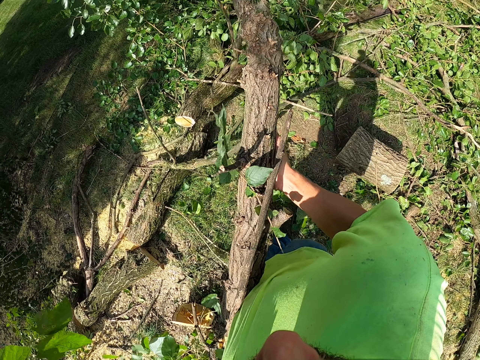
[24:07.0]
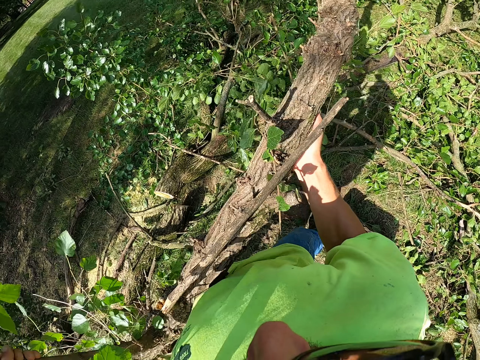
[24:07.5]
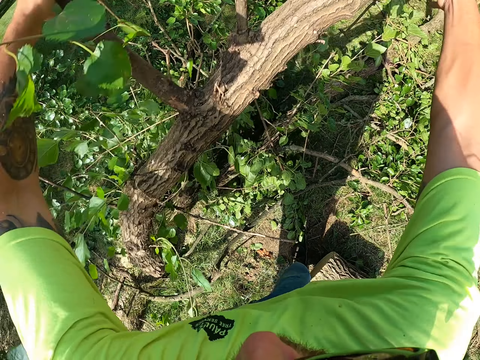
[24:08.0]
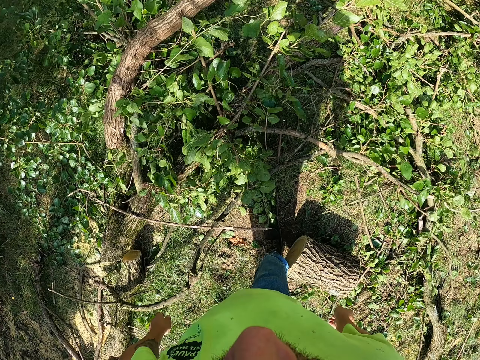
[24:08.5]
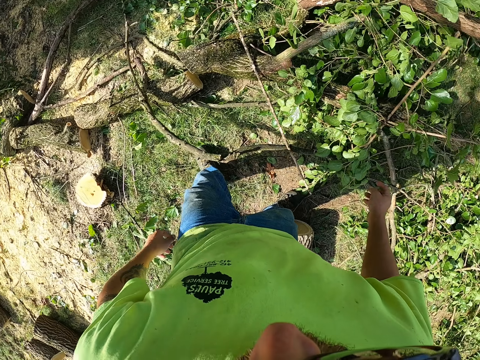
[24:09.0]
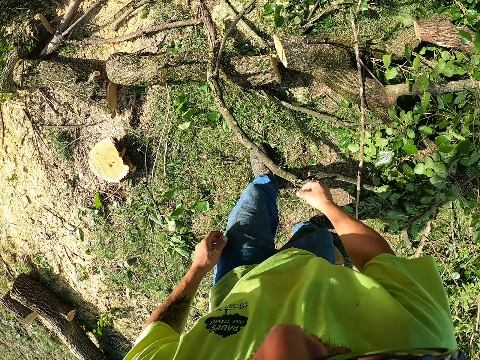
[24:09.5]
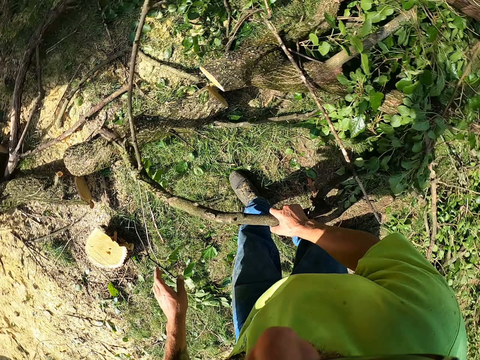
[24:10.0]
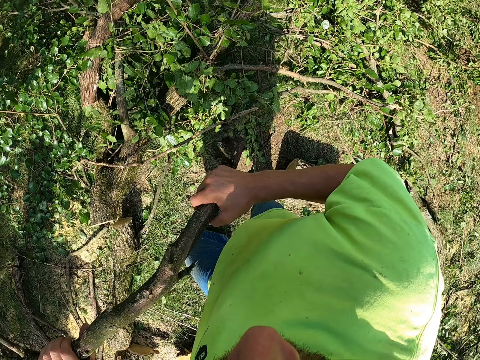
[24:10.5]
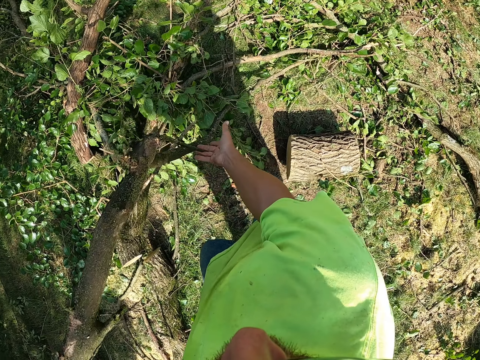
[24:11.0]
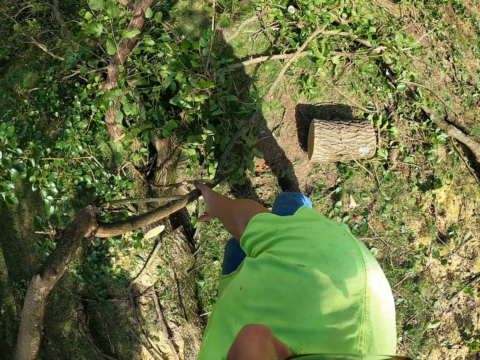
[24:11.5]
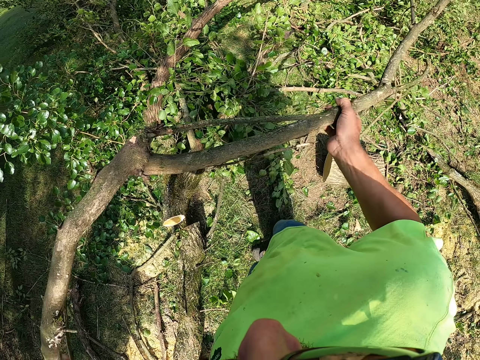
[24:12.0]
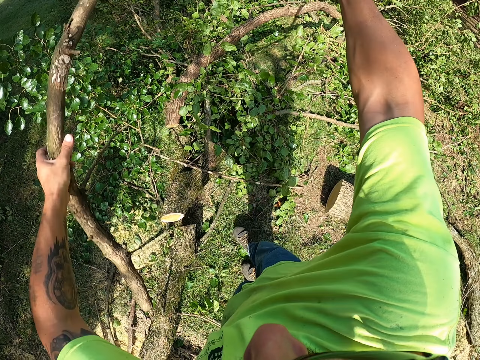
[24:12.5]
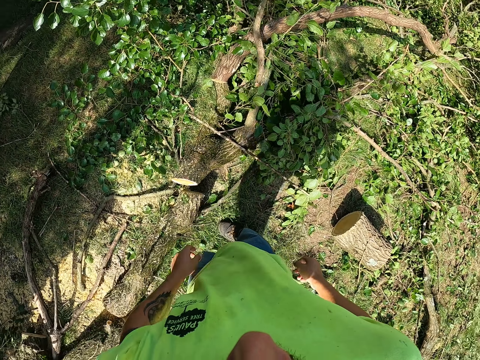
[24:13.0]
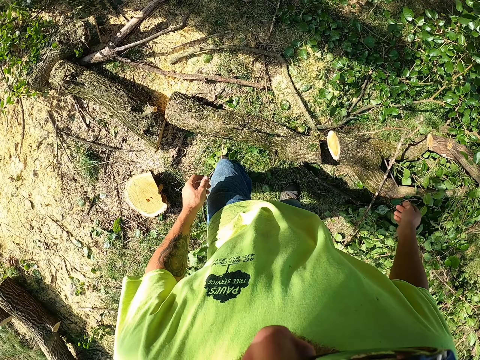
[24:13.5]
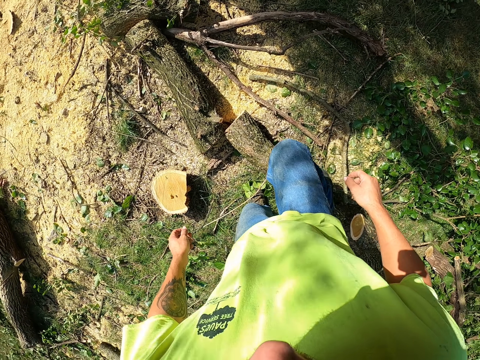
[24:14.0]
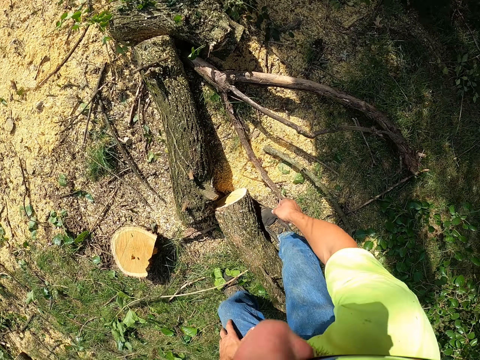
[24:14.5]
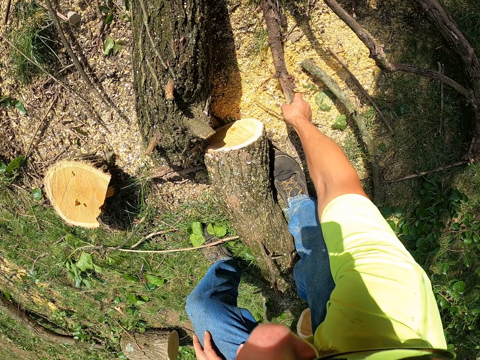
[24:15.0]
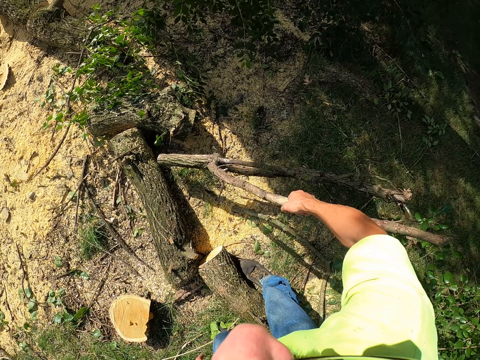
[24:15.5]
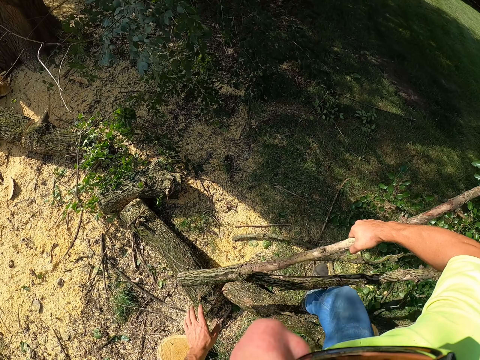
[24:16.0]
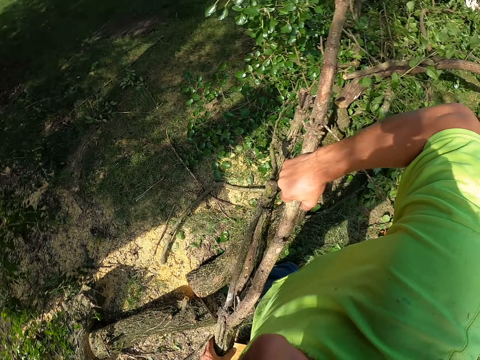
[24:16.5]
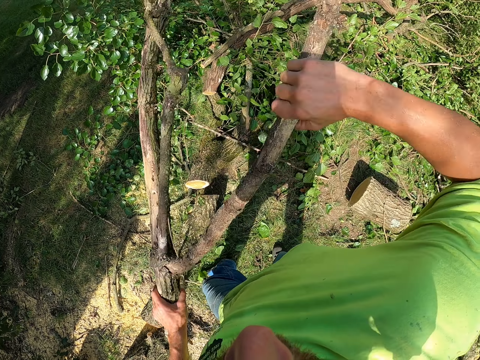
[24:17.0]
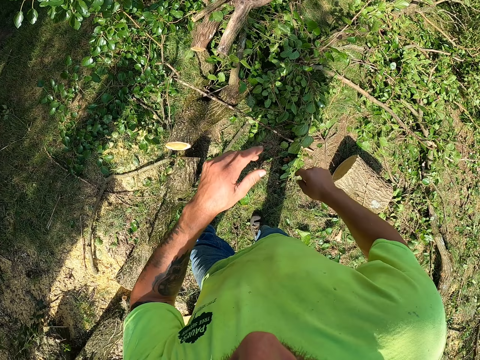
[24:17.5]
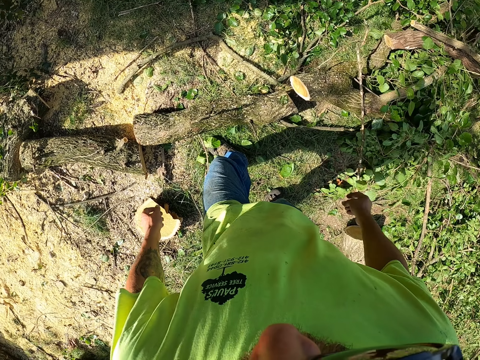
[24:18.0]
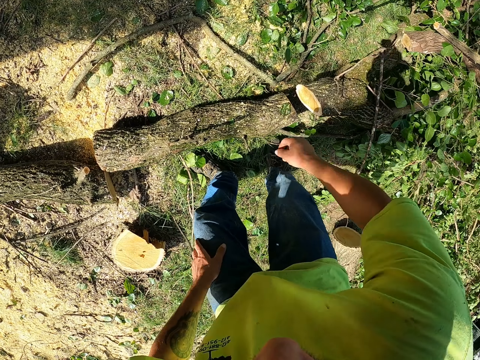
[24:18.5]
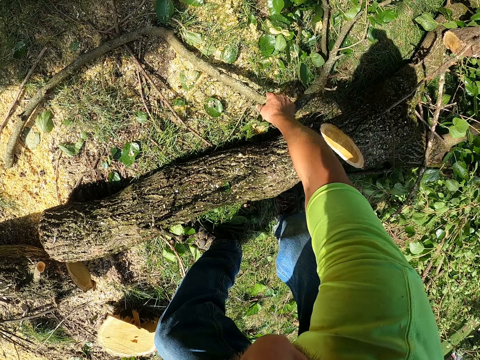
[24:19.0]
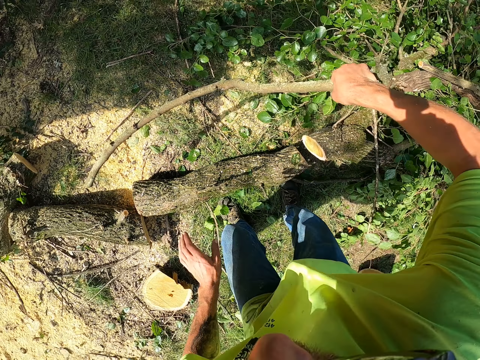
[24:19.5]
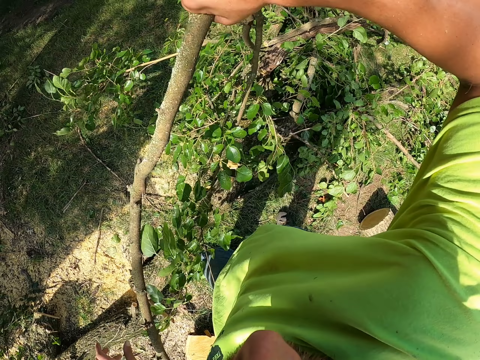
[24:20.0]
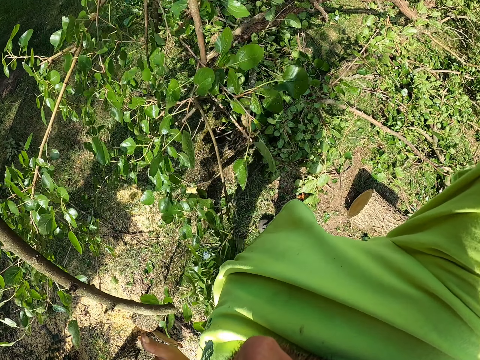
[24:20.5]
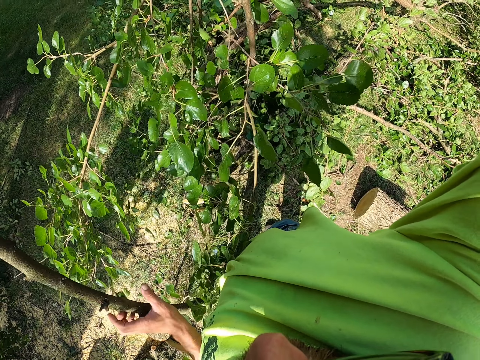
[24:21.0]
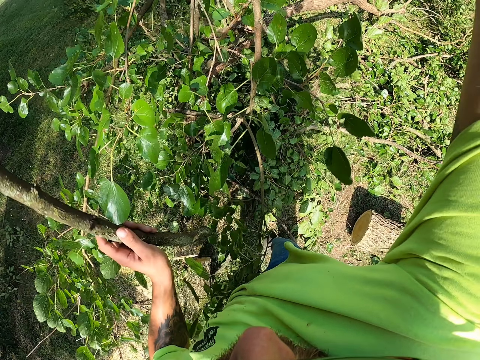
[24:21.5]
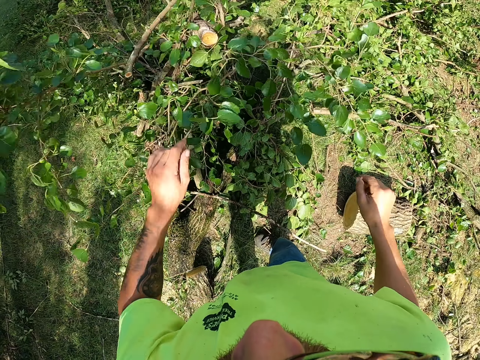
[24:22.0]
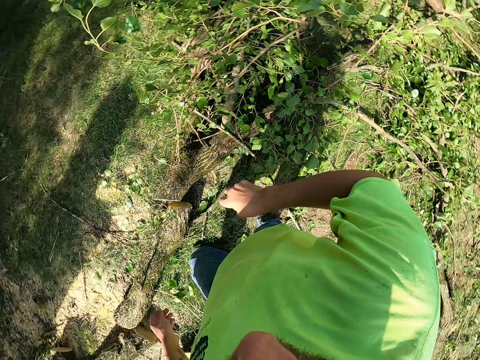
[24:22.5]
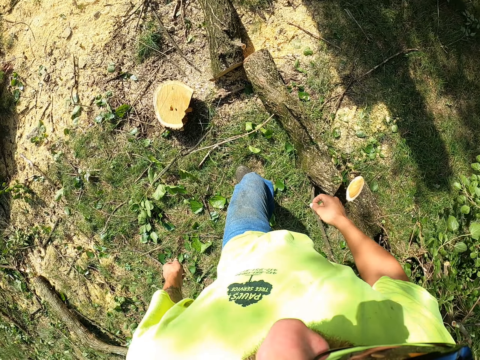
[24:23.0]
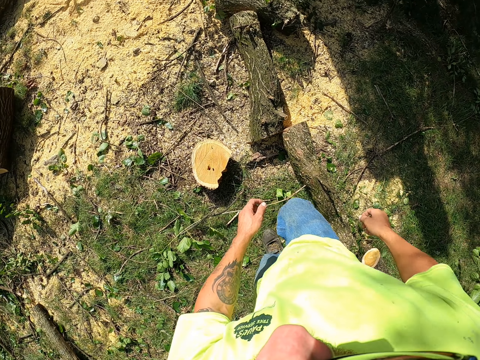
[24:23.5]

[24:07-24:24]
The camera wearer throws the tree branch on the ground with both hands. He picks a tree branch from the ground with his right hand. He carries the tree branch with both hands. He holds the tree branch with both hands. He throws the tree branch on the ground with both hands. He picks a tree branch from the ground with his right hand. He carries the tree branch with both hands. He holds the tree branch with both hands. He throws the tree branch on the ground with both hands. He picks a tree branch from the ground with his right hand. He carries the tree branch with both hands. He throws the tree branch on the ground with both hands.

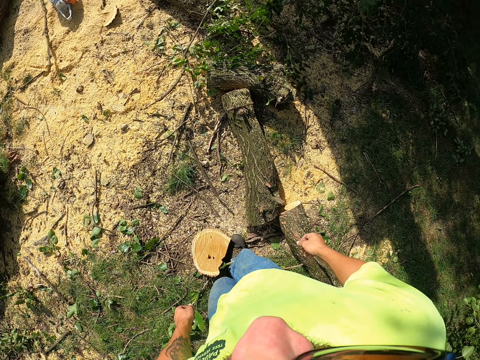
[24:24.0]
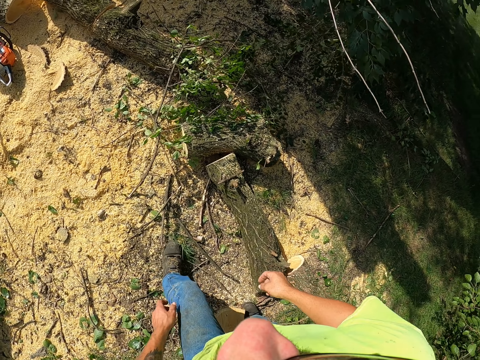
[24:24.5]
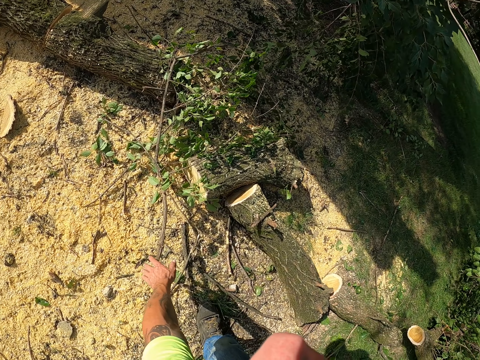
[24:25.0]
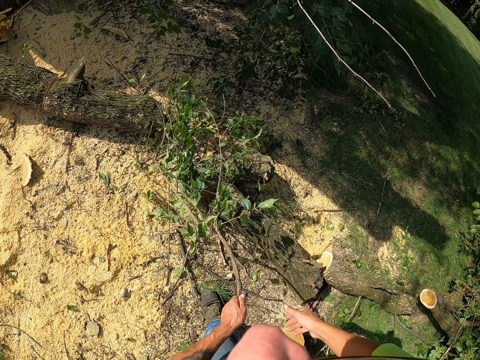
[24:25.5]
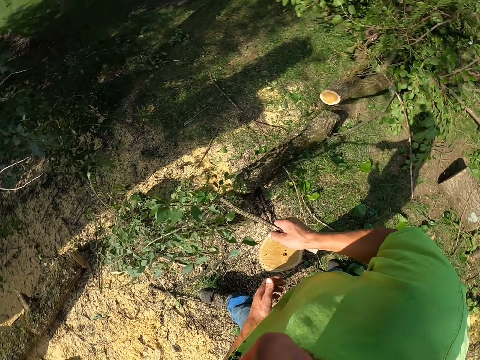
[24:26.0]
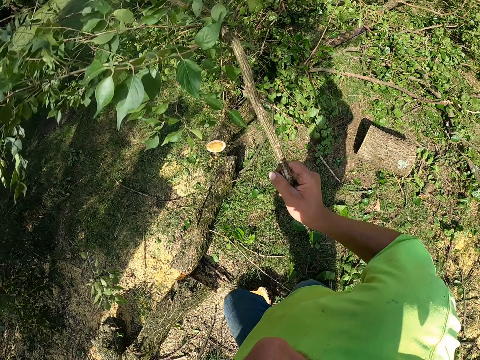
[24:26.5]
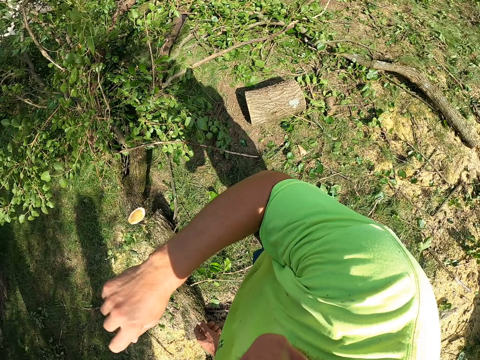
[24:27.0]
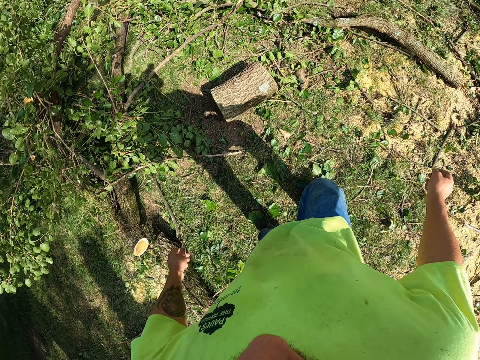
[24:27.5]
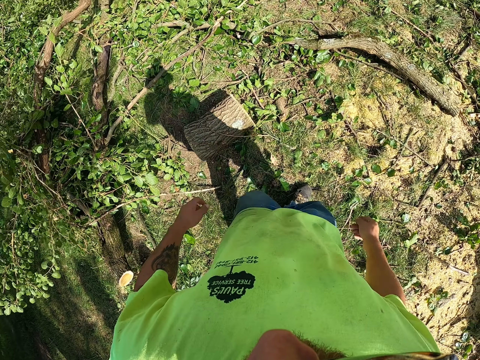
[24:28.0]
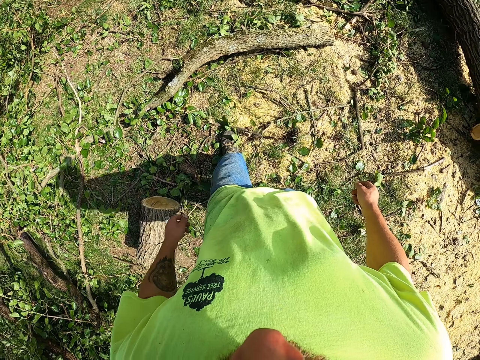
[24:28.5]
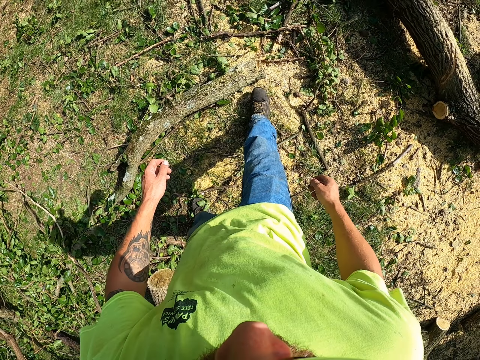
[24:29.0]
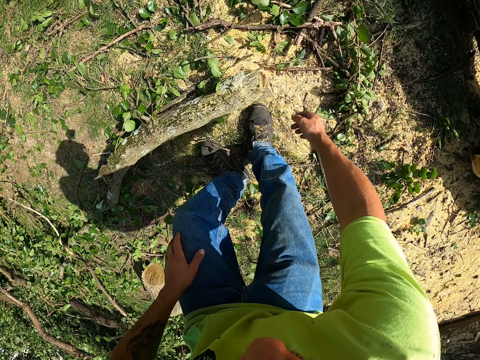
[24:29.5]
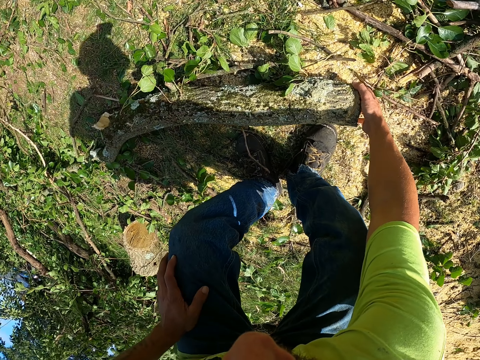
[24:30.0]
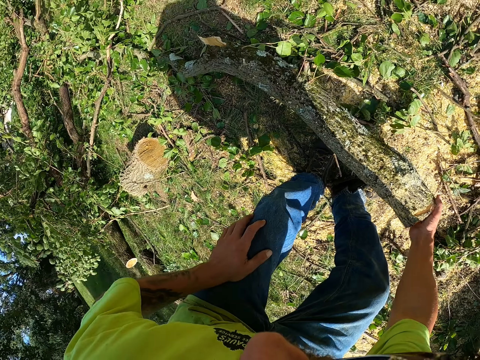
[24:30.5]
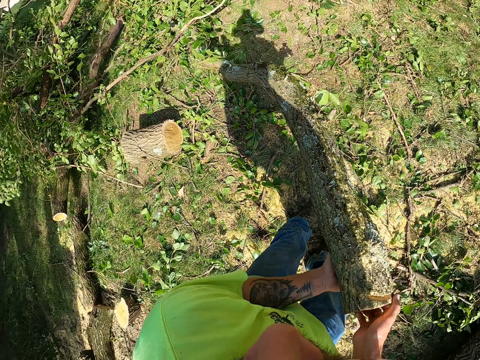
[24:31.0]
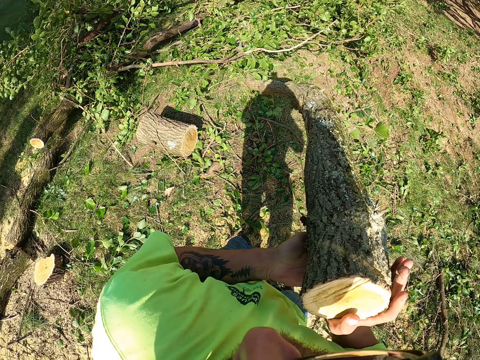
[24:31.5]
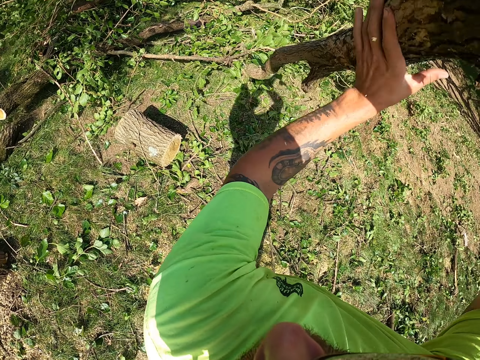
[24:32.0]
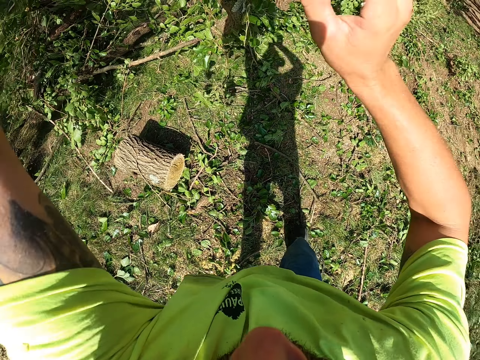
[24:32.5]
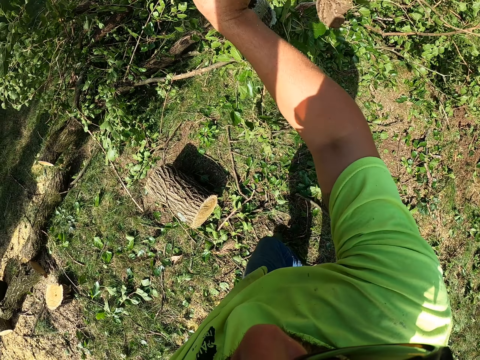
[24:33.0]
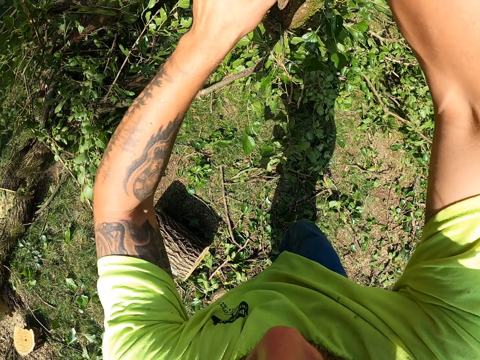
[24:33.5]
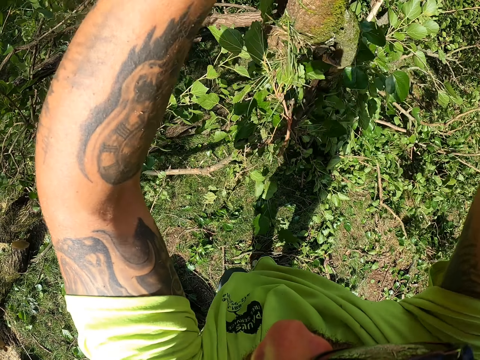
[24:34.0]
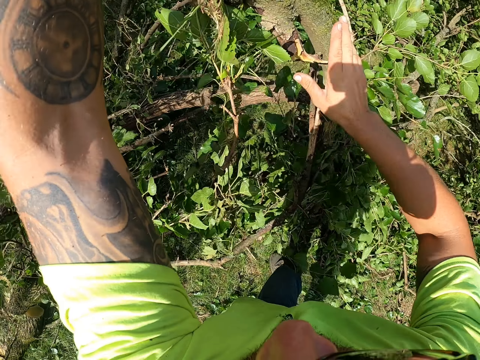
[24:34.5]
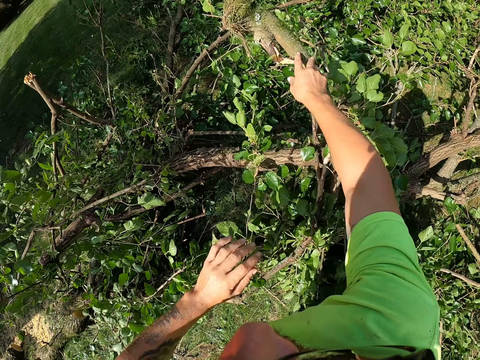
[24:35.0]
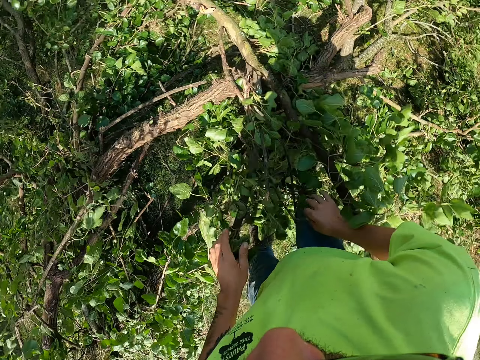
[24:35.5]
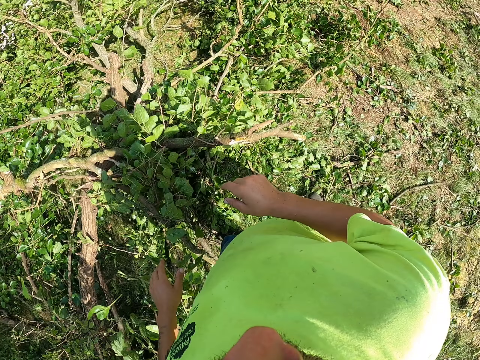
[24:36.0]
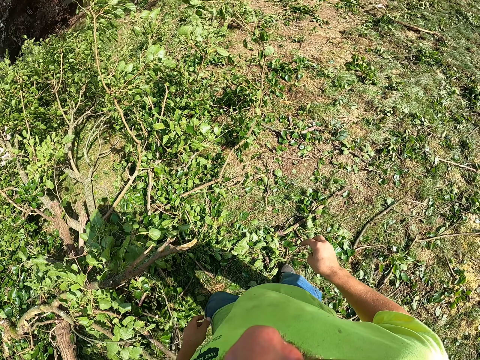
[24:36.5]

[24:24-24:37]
The camera wearer picks a tree branch from the ground with his left hand. He passes the tree branch from his left hand to his right hand. He throws the tree branch on the ground with his right hand. He supports his hand on the knee. He lifts a log of wood from the ground with his right hand. He lifts the log of wood from the ground with both hands. He drops the log of wood on the ground with both hands.
